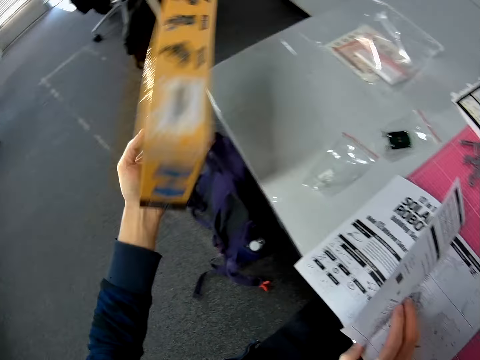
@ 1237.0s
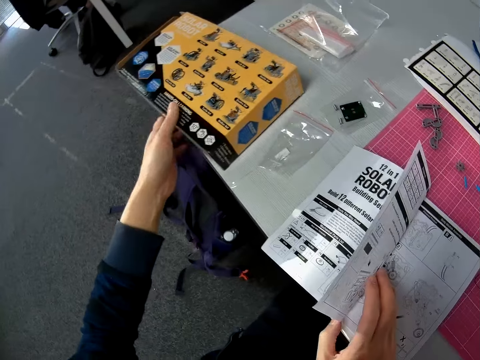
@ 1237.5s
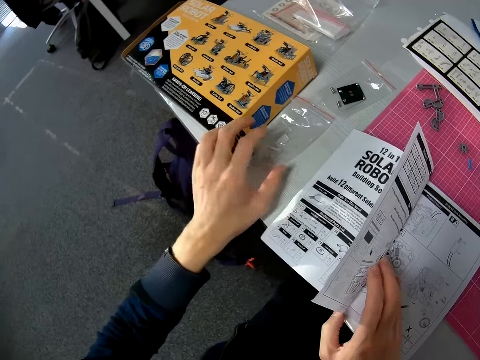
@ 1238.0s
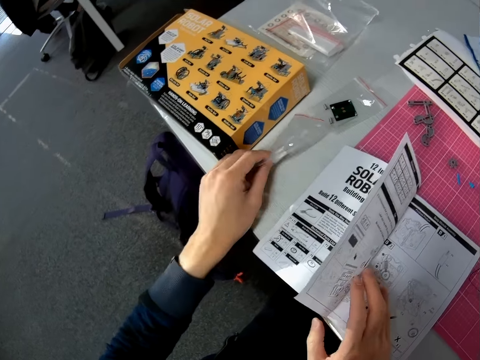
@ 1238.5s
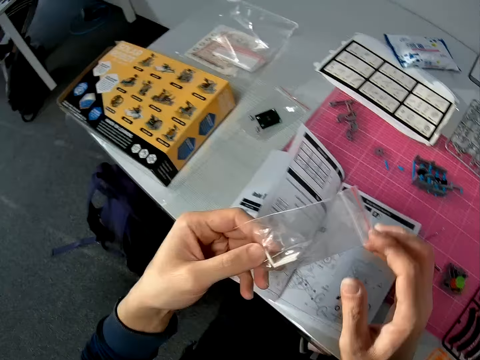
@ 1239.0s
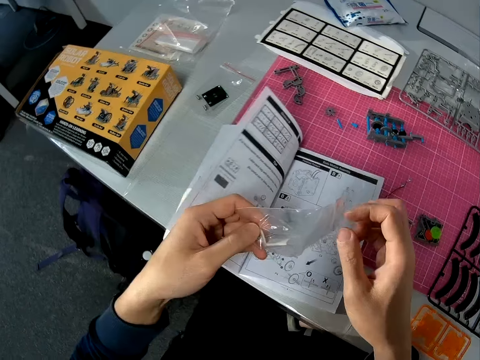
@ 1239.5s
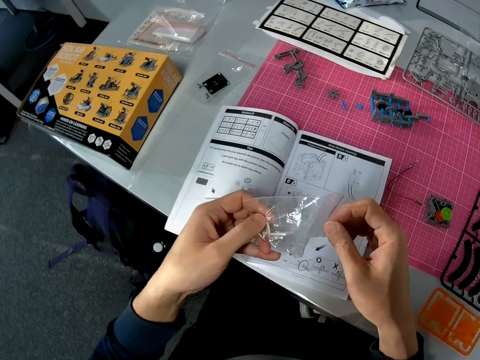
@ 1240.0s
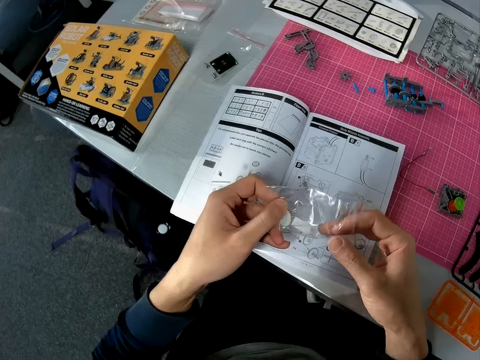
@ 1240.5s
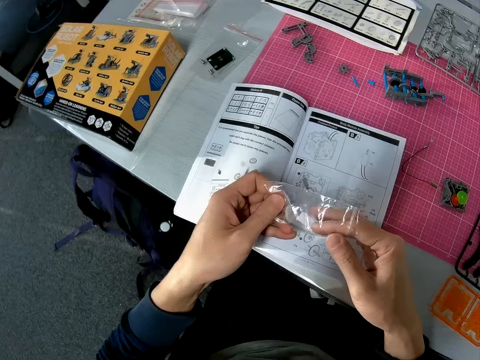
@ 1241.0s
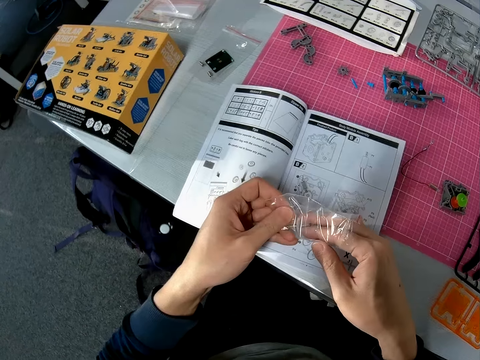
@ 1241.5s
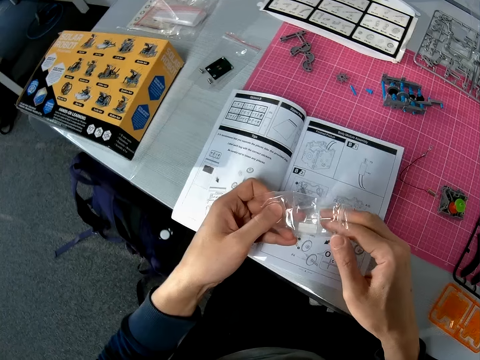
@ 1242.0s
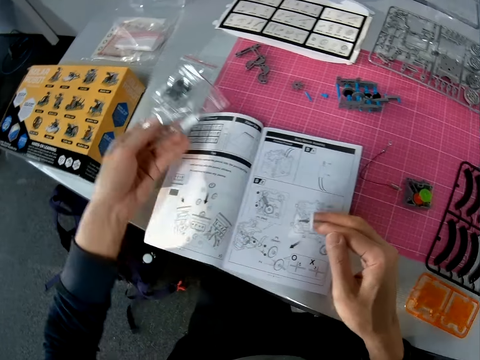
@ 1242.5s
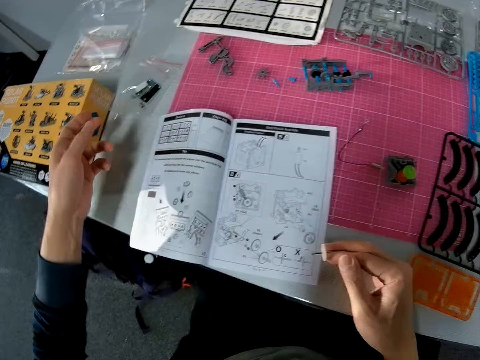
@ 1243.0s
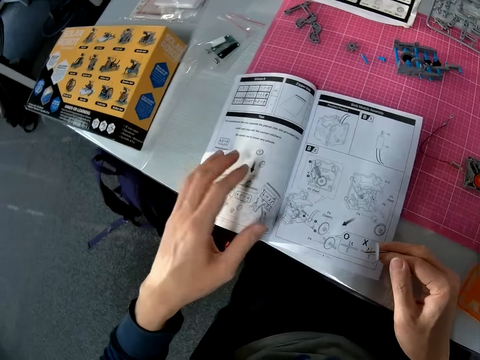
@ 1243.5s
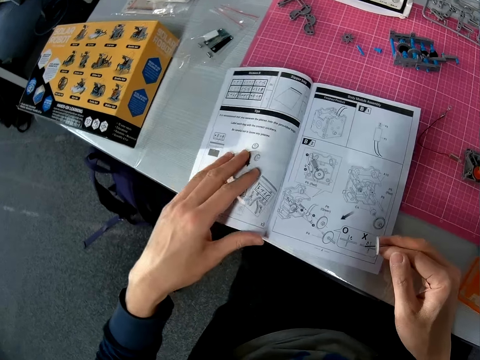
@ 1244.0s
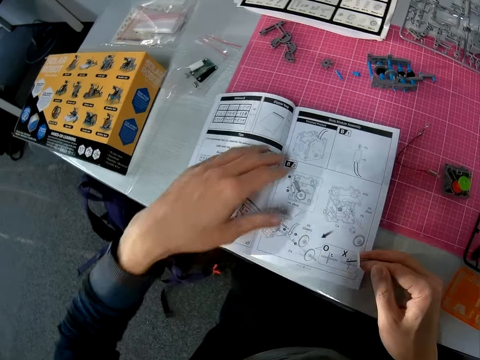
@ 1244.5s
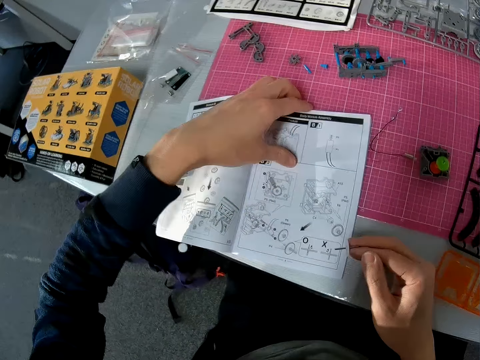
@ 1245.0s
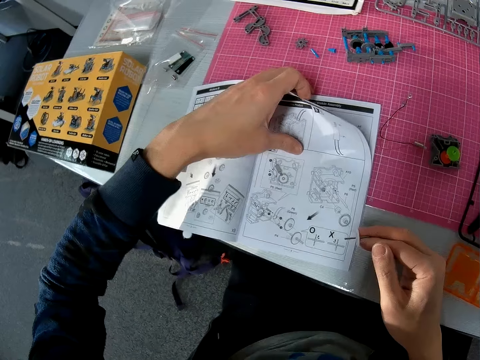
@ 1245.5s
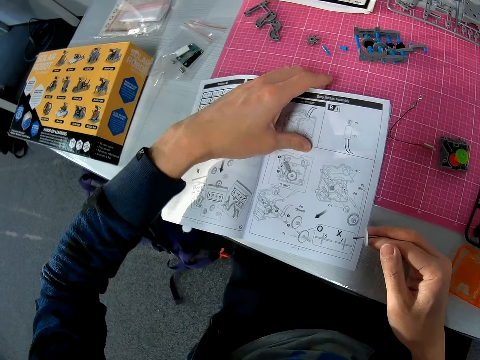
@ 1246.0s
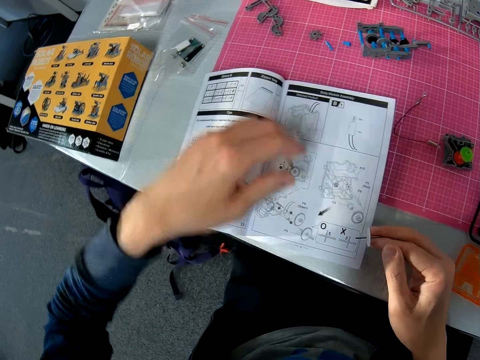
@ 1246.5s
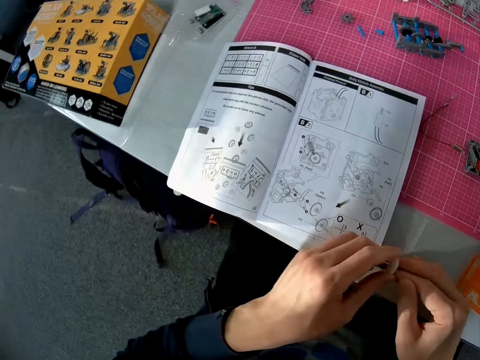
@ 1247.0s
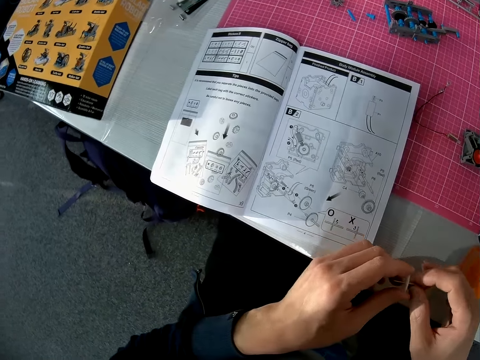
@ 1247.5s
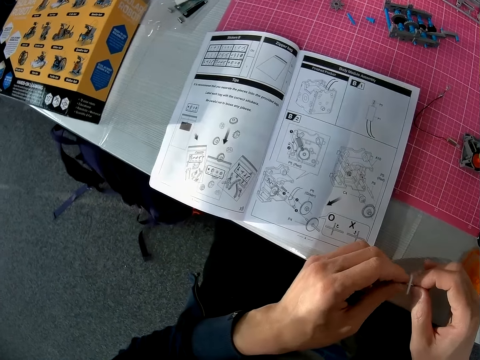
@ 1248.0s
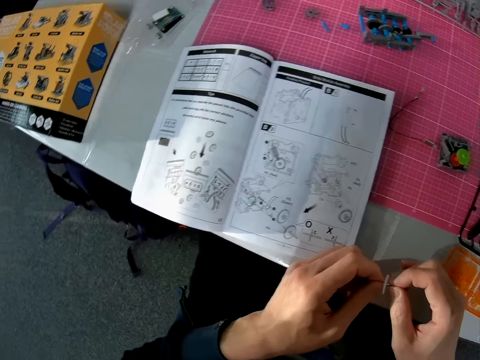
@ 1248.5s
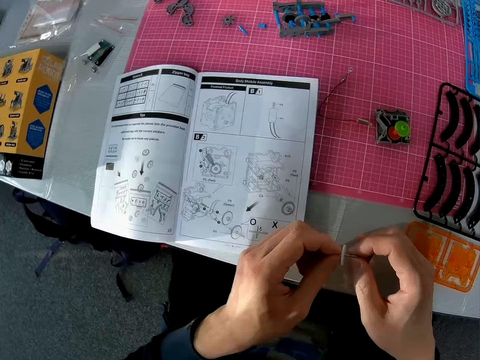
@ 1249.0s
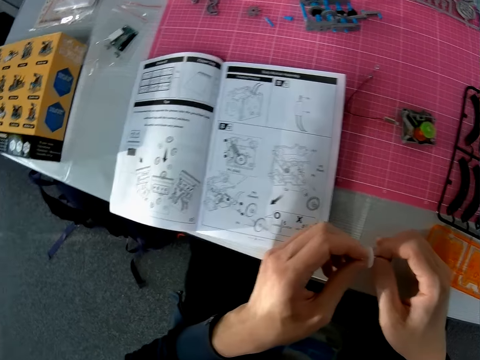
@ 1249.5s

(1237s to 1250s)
The camera wearer puts the box on the table. He picks a nylon or plastic bag of objects from the table with his left hand. He removes a hand from the page and opens the plastic bag. He takes an object, a white gear, out of the nylon with his right hand. He drops the nylon back on the table with his left hand. He touches the book or manual with his left hand. He rests the white gear on the manual. He holds a manual page. He removes a hand from the manual. He holds the object with both hands.

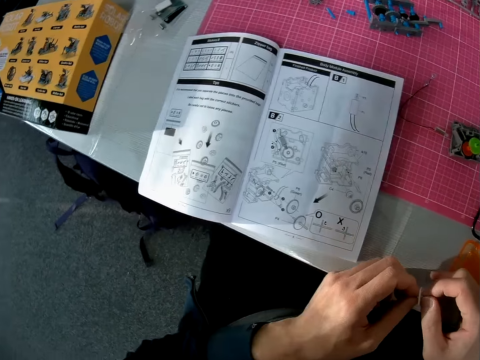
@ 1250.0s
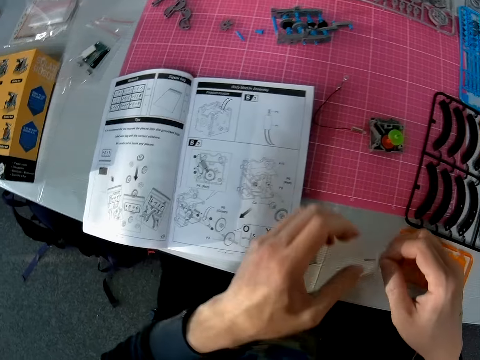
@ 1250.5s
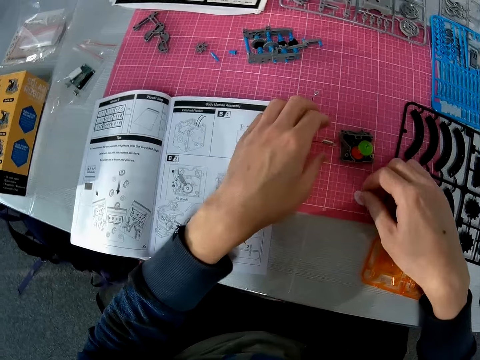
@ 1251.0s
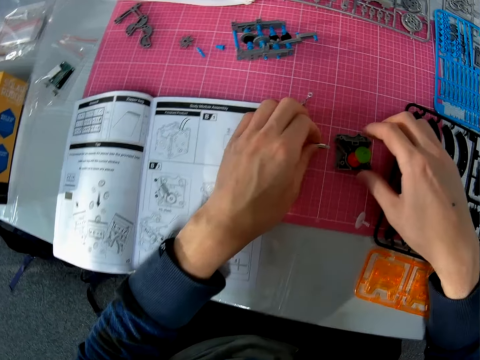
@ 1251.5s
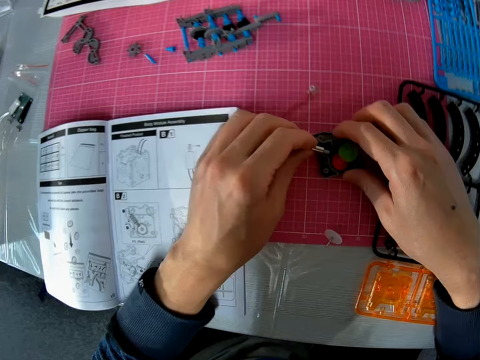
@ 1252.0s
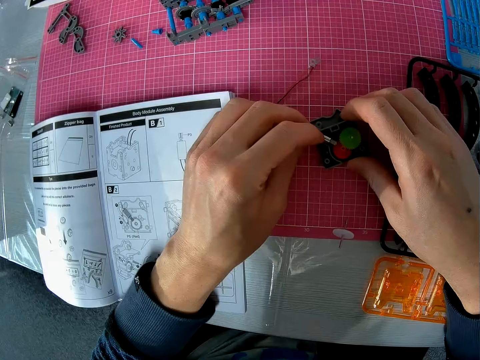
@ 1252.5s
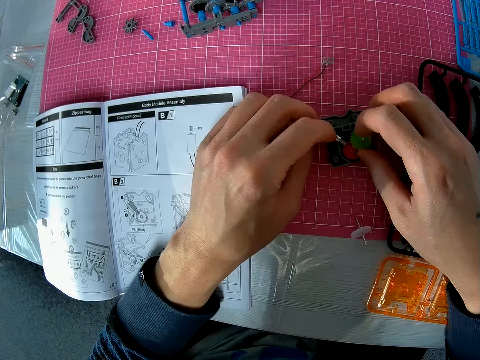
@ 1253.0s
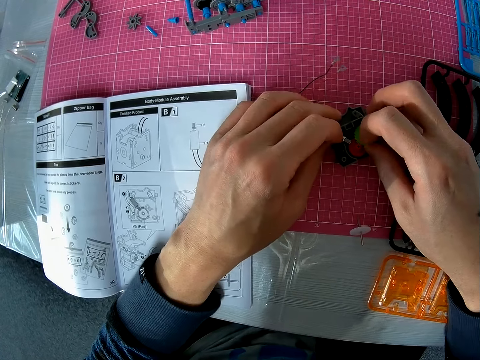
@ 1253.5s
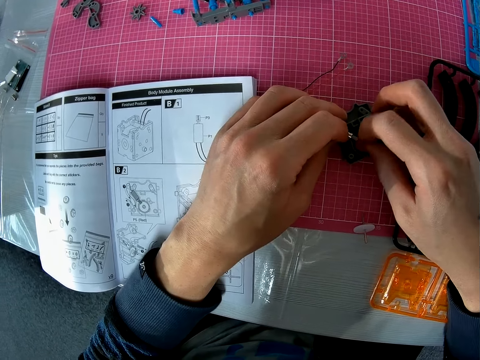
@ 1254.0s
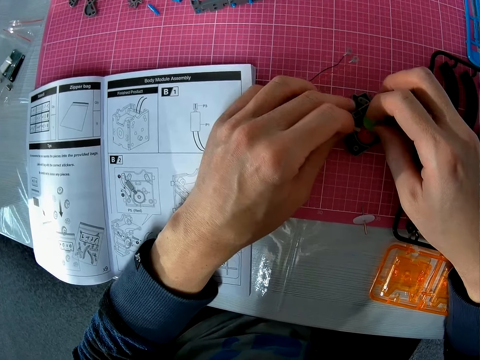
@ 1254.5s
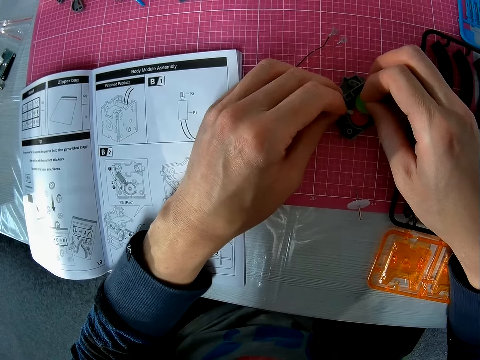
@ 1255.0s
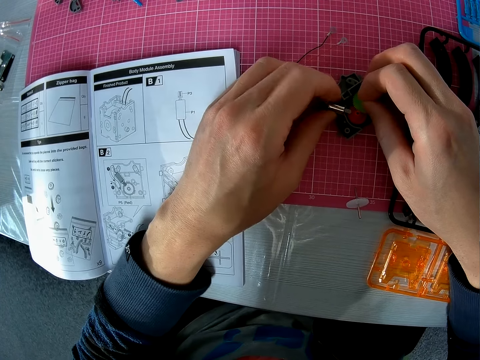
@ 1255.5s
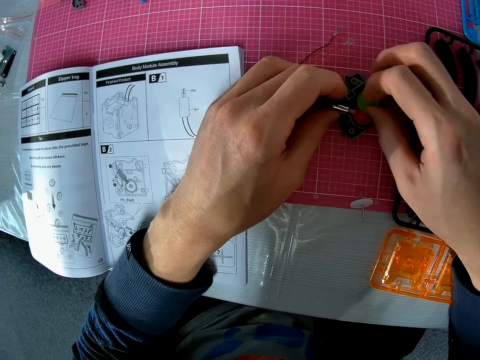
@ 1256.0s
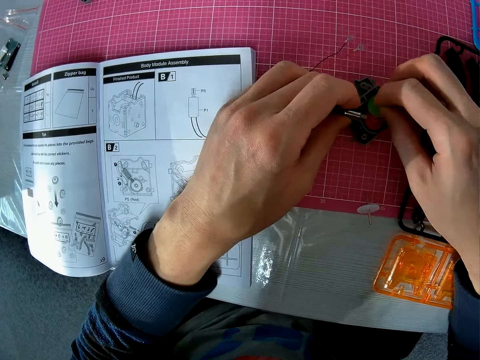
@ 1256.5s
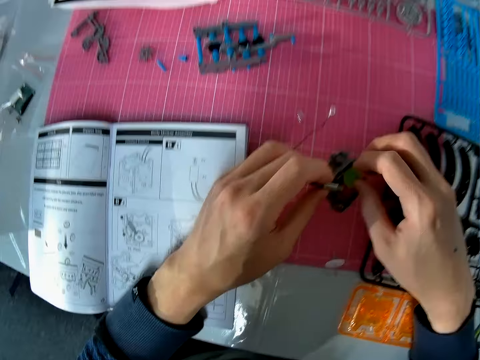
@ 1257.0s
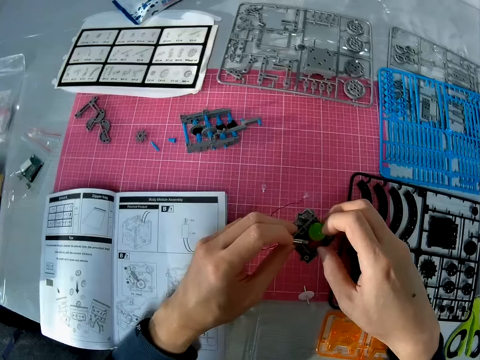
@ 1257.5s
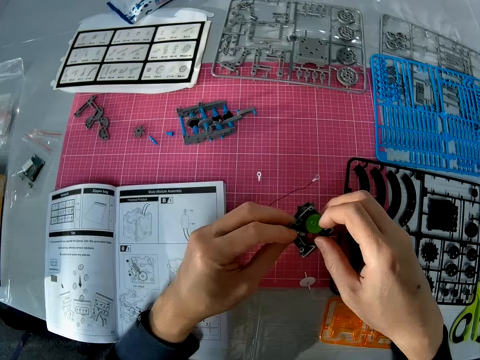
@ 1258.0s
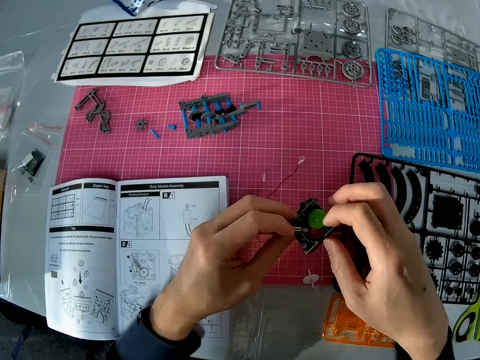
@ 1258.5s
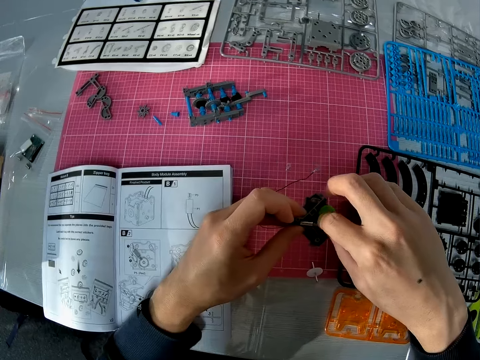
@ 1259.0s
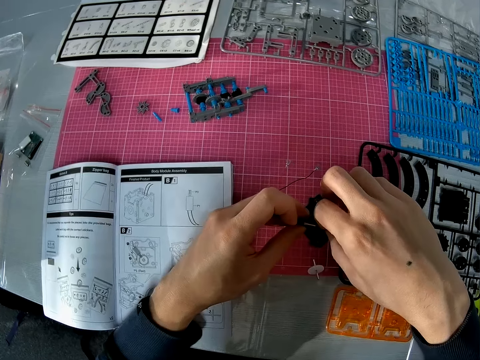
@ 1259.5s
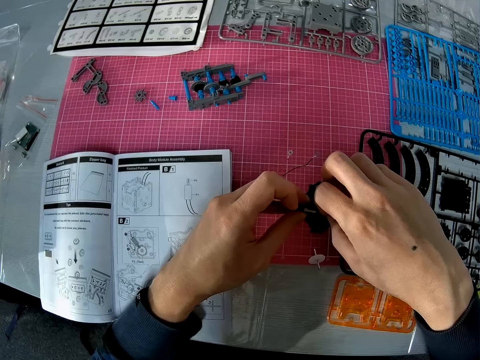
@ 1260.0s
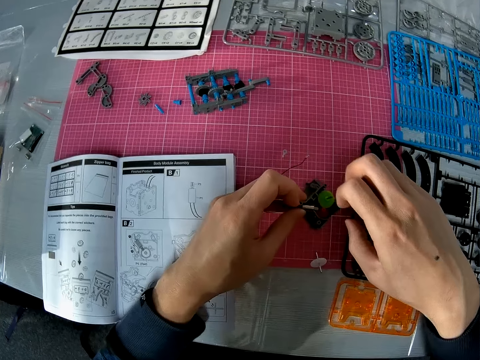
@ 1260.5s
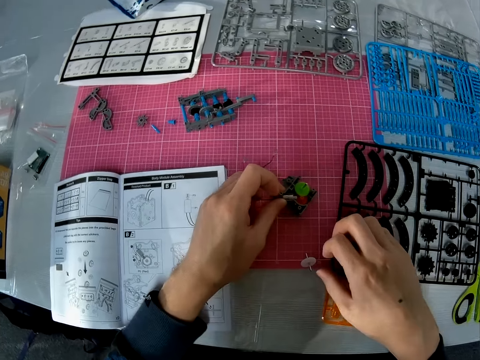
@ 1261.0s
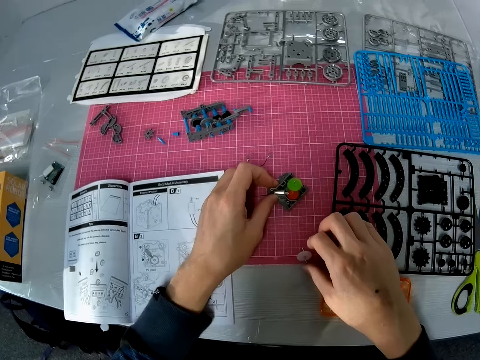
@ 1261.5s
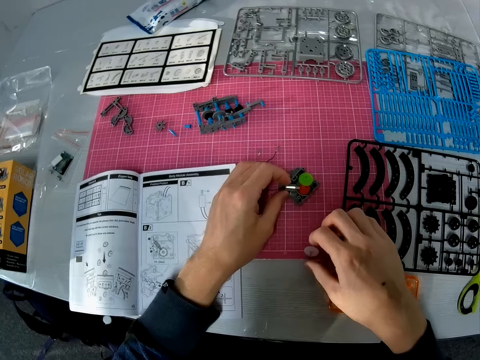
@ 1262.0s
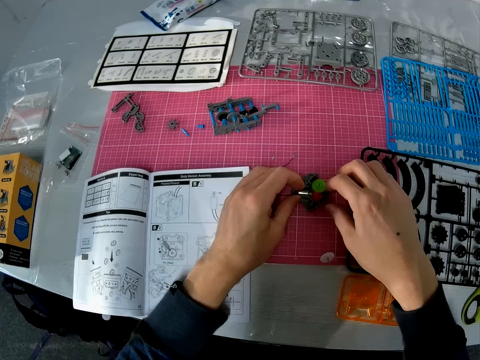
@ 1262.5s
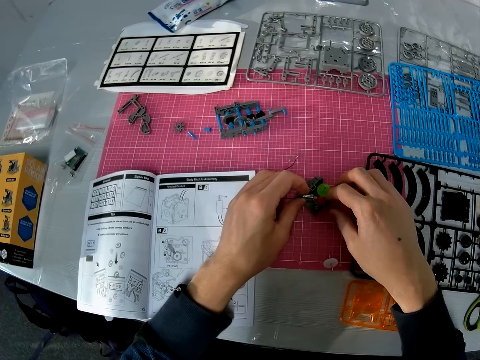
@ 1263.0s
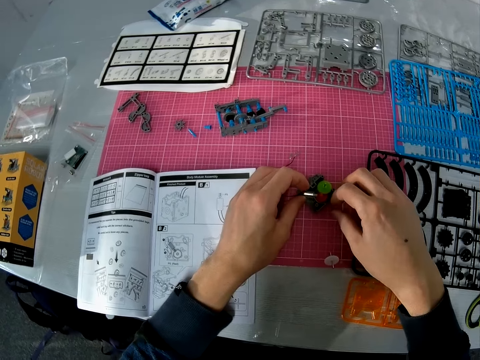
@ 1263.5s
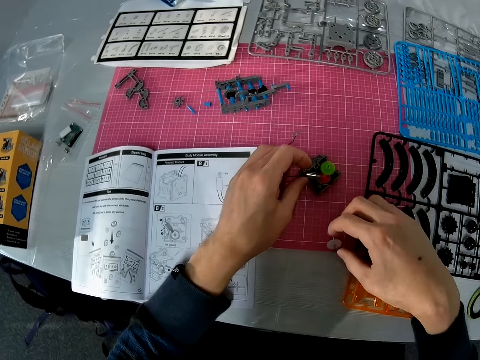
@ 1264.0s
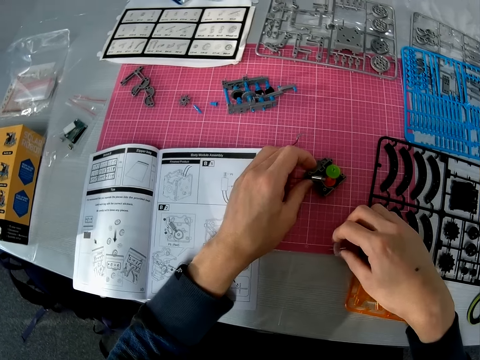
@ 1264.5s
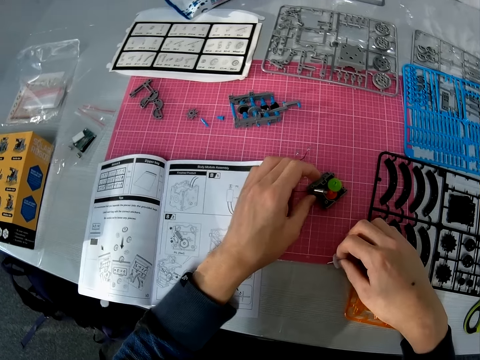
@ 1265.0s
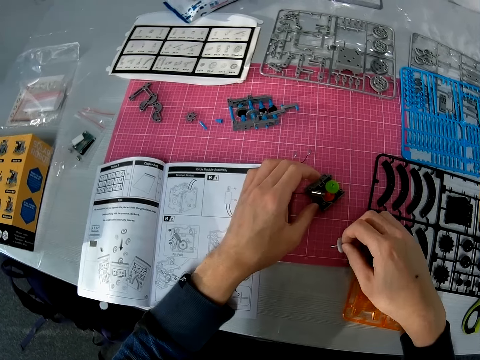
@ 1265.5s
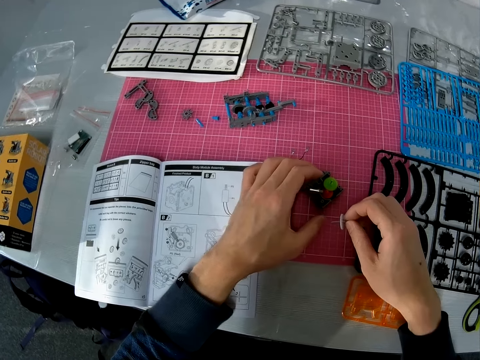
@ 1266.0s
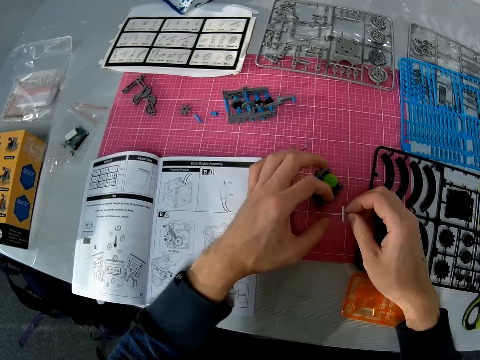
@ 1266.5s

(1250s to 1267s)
The camera wearer removes a hand from the white gear. He drops the object in his right hand on the table. He works on another object on the table with both hands. He picks the motor, holds the solar robot, and fixes the motor on the solar robot. He holds the green gear. He removes a hand from the gear. He lifts the solar robot. He touches the inside of the solar robot. He touches the white gear. He lowers the solar robot. He removes a hand from the white gear. He touches the solar robot. He picks another object, the white gear, from the table with his right hand. He removes a hand from the solar robot.
